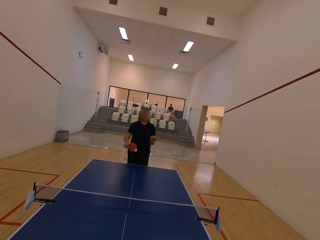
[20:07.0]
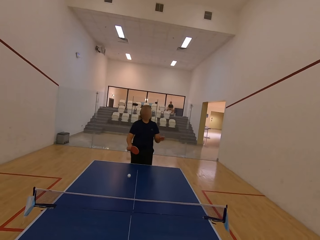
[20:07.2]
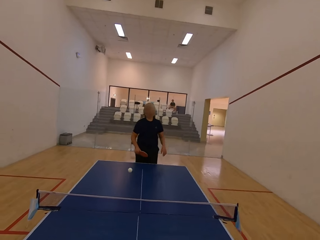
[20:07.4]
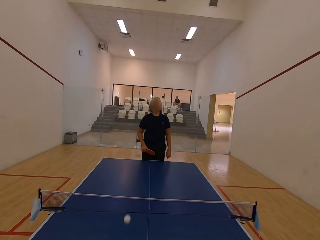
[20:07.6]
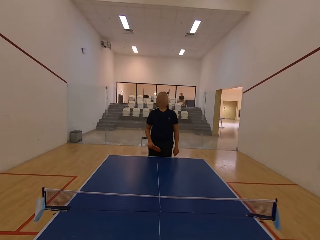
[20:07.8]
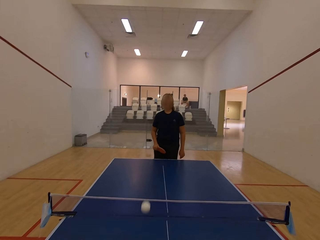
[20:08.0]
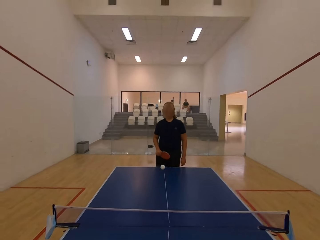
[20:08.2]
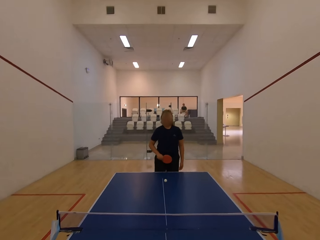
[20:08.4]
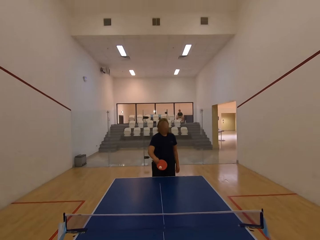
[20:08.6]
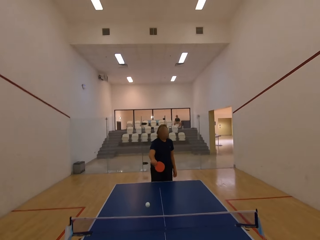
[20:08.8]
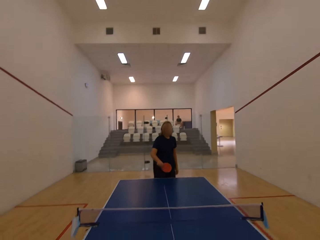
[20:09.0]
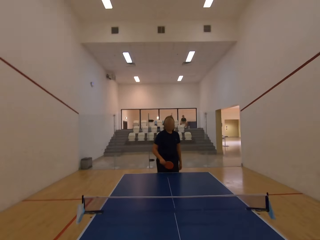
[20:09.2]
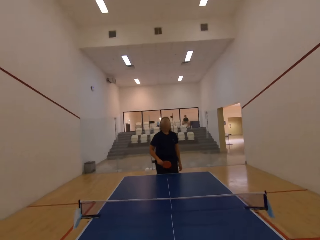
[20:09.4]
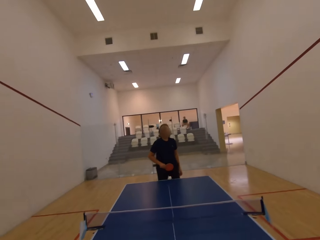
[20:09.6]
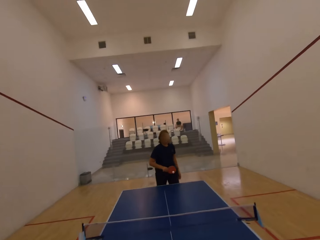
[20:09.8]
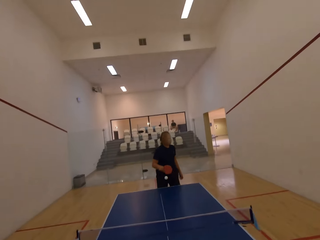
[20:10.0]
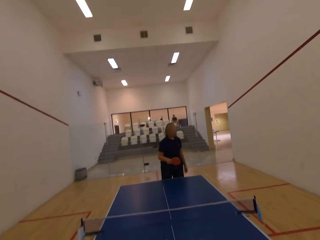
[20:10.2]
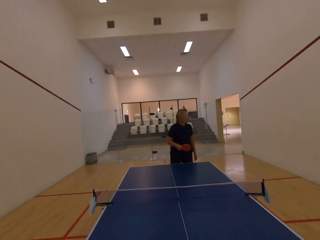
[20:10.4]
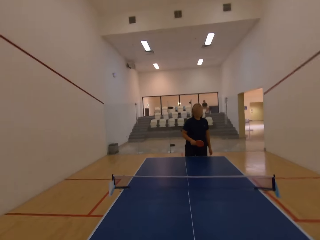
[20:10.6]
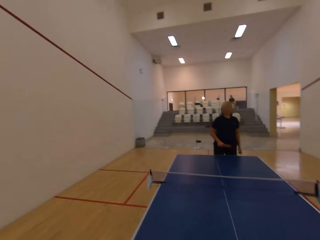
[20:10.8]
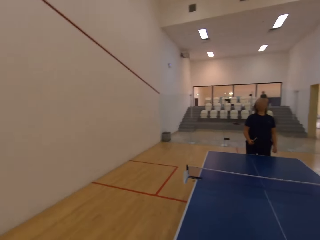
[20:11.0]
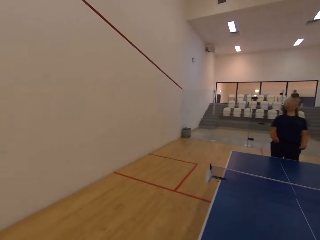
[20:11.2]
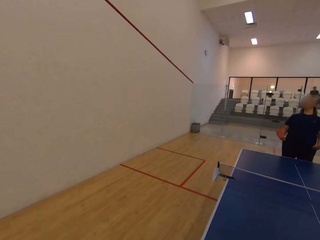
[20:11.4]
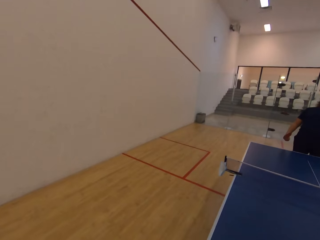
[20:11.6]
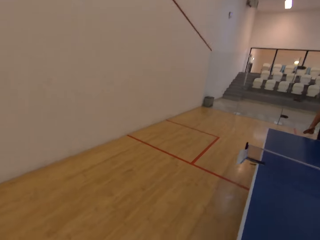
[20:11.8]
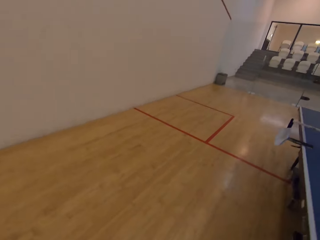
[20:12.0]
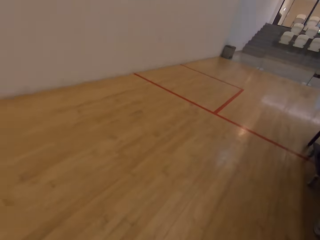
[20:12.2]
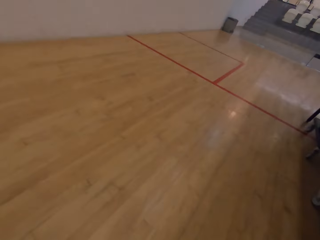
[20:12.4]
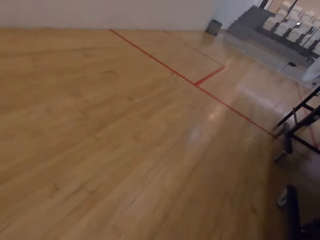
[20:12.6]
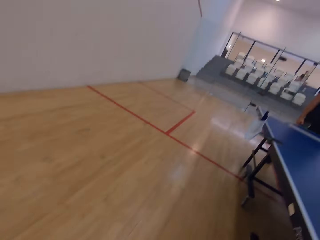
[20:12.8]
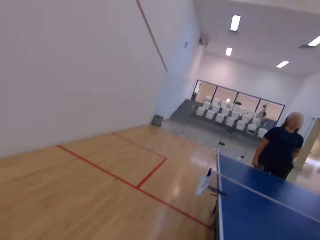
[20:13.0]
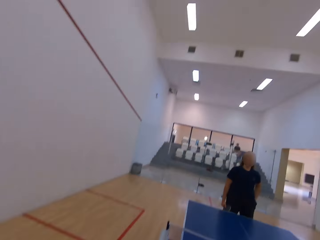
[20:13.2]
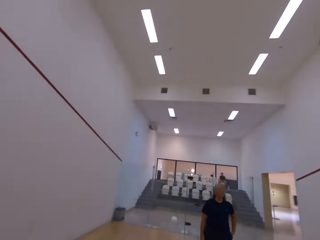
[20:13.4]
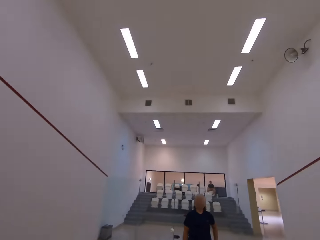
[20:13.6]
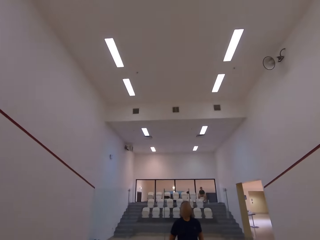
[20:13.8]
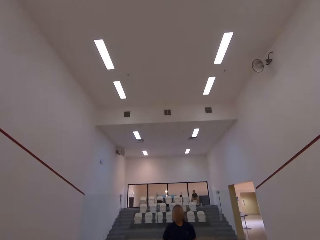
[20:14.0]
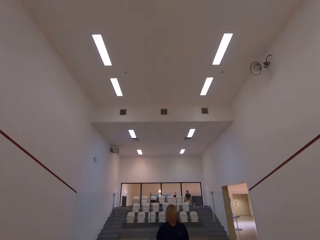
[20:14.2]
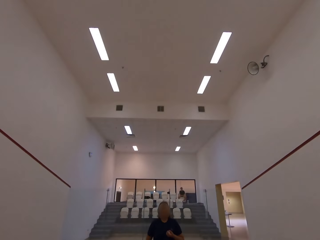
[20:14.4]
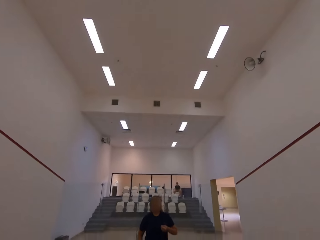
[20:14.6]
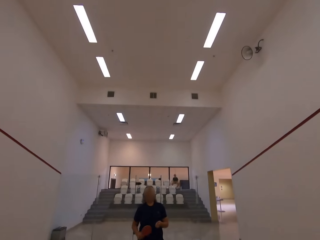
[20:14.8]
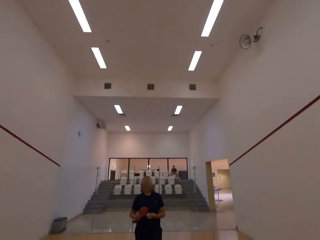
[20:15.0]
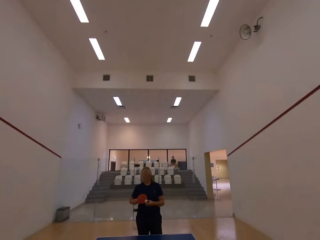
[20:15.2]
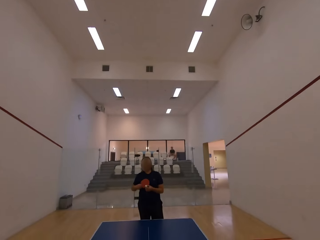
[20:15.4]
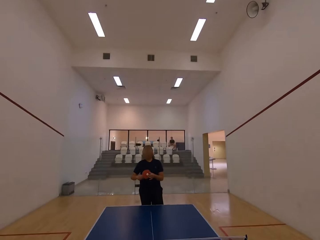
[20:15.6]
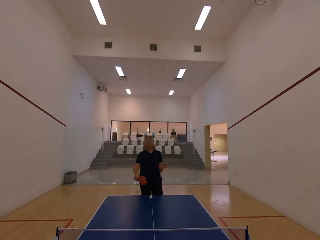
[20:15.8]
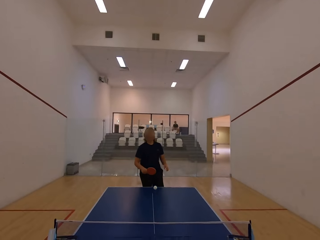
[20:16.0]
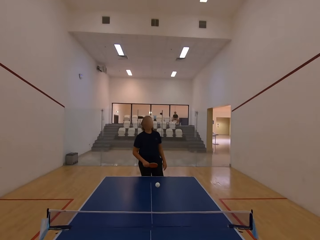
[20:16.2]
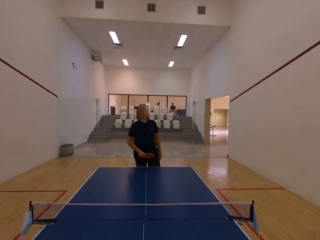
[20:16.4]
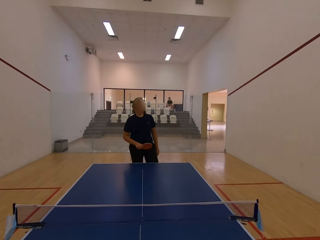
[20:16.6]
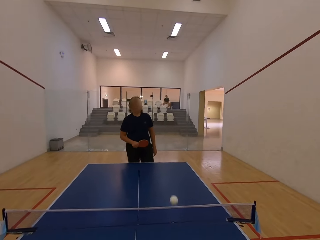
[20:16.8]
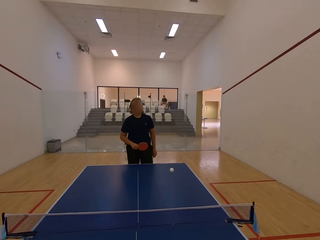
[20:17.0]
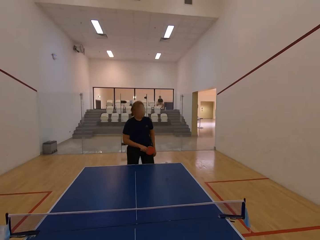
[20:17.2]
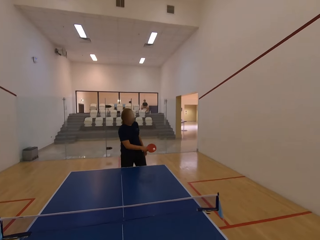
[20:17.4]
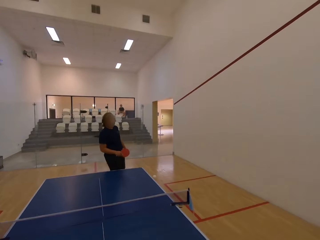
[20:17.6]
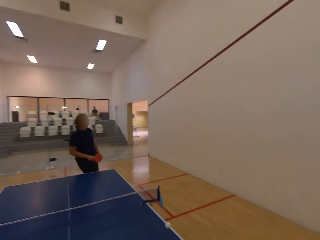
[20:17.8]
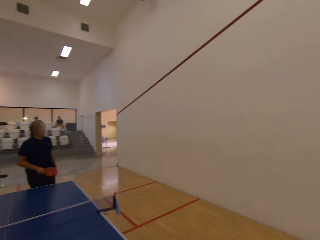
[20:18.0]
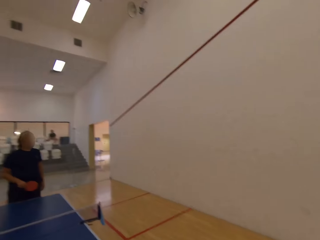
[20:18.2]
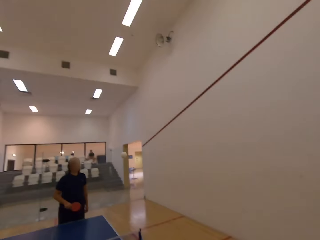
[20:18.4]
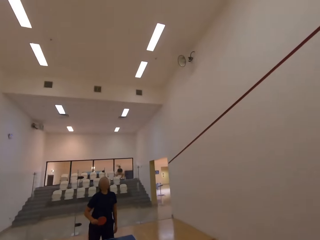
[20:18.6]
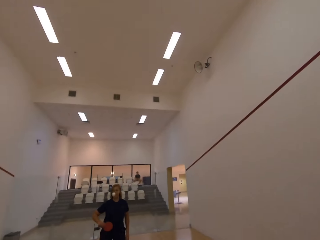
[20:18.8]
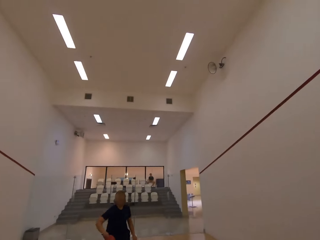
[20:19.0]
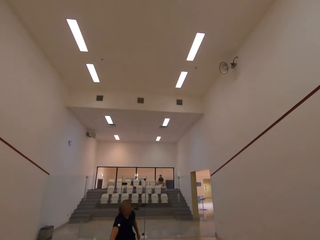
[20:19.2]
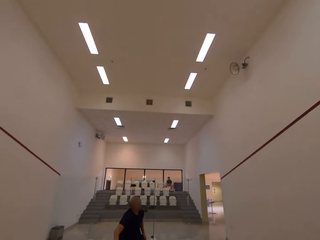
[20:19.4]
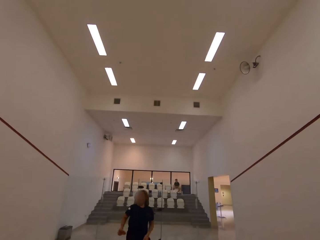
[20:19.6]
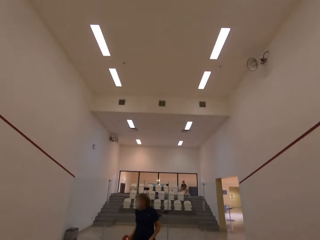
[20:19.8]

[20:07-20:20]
A man plays ping pong with the camera wearer. The man serves a tennis ball in the room. The camera wearer plays table tennis in the room with the man. They move towards the floor and stare at the man. The man plays ping pong with the camera wearer. The man serves the tennis ball in the room.

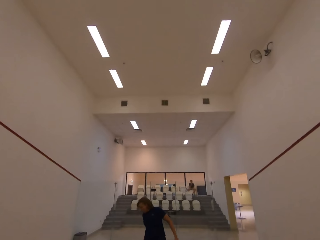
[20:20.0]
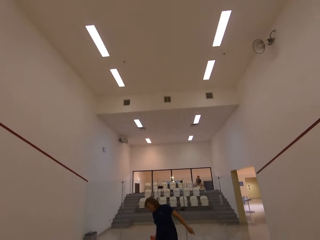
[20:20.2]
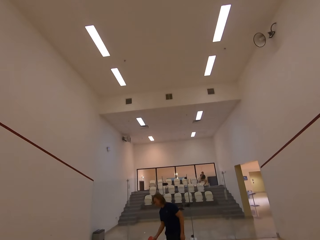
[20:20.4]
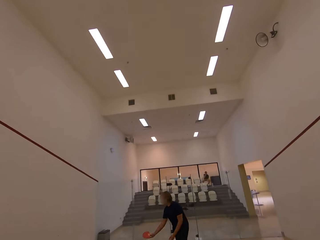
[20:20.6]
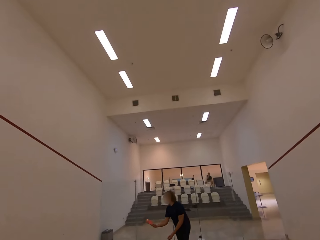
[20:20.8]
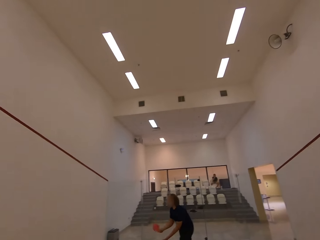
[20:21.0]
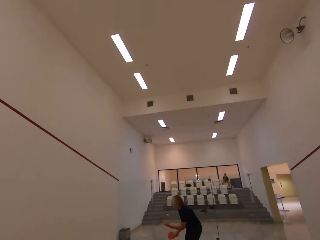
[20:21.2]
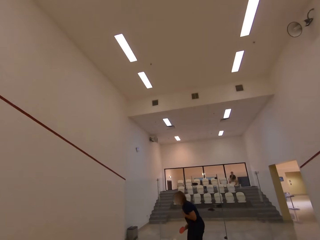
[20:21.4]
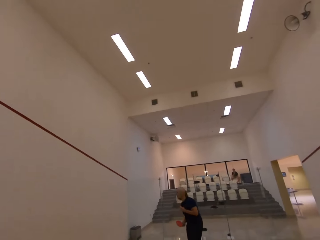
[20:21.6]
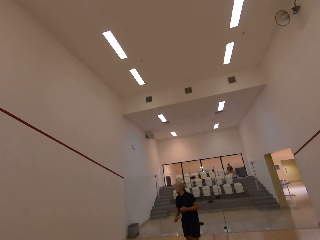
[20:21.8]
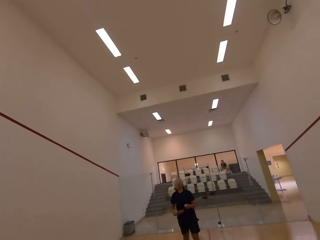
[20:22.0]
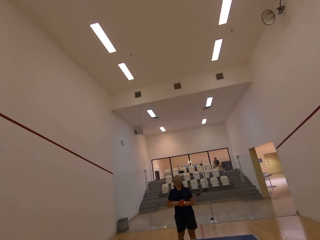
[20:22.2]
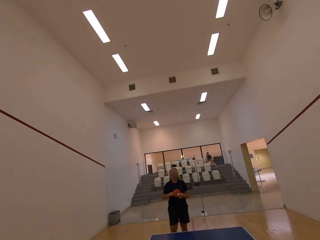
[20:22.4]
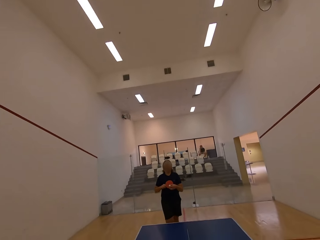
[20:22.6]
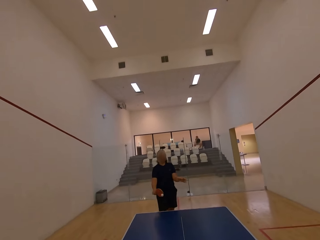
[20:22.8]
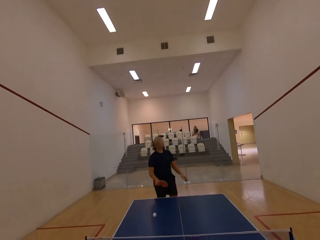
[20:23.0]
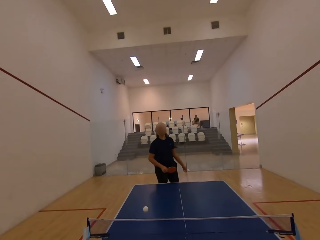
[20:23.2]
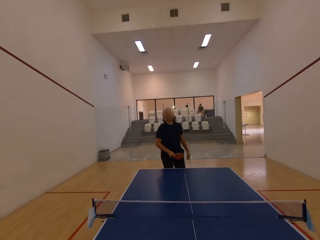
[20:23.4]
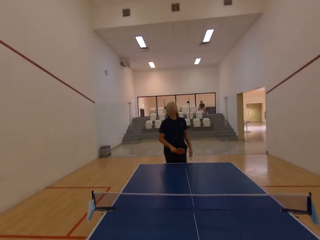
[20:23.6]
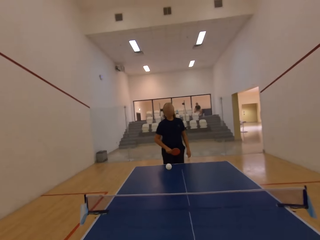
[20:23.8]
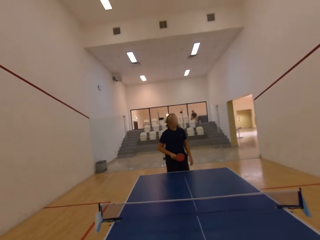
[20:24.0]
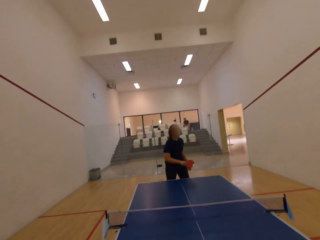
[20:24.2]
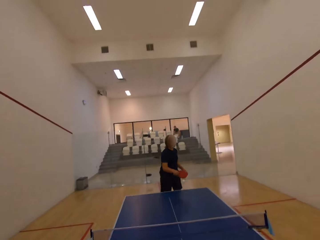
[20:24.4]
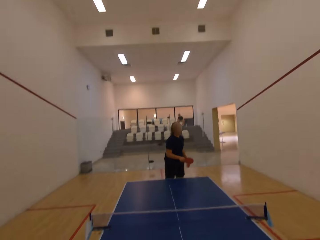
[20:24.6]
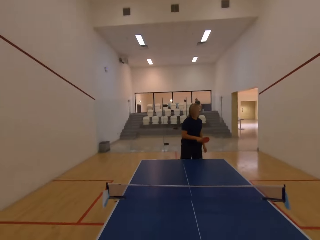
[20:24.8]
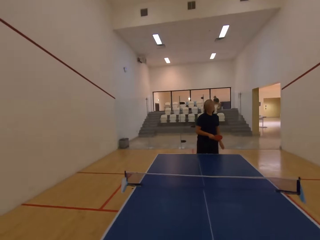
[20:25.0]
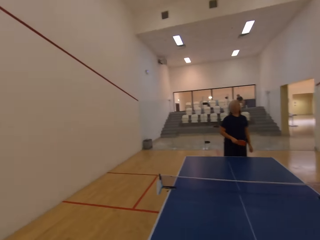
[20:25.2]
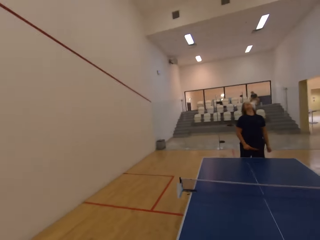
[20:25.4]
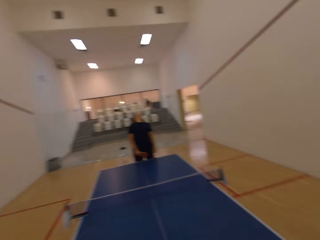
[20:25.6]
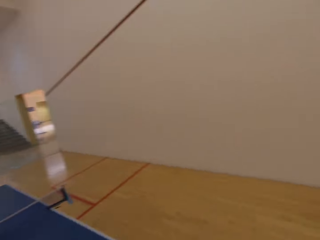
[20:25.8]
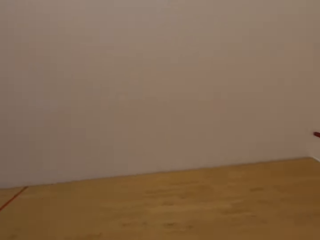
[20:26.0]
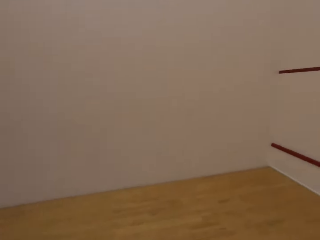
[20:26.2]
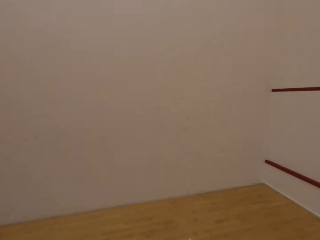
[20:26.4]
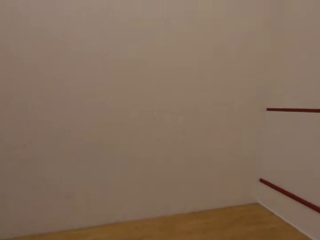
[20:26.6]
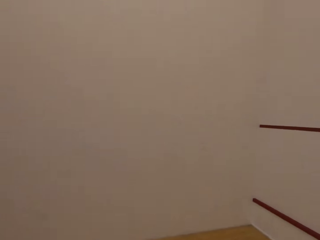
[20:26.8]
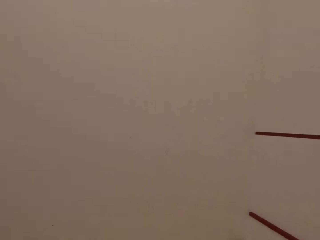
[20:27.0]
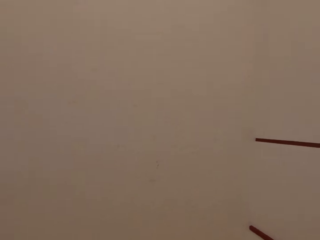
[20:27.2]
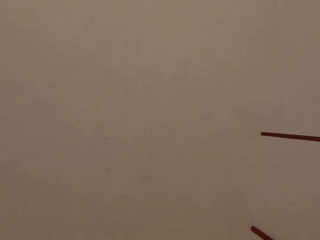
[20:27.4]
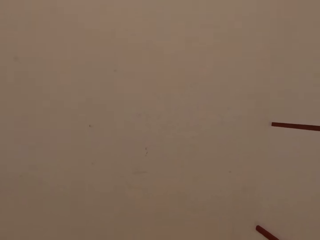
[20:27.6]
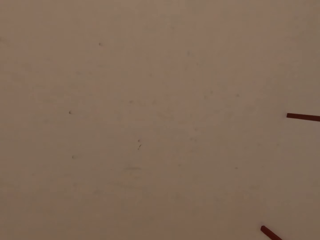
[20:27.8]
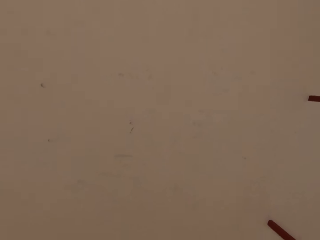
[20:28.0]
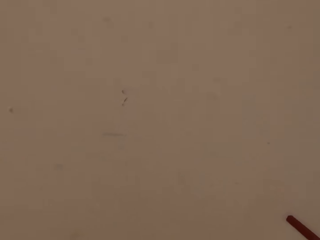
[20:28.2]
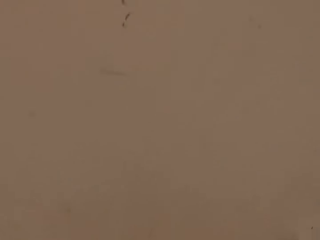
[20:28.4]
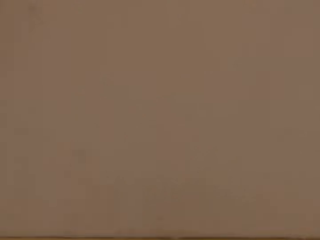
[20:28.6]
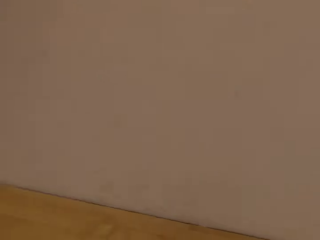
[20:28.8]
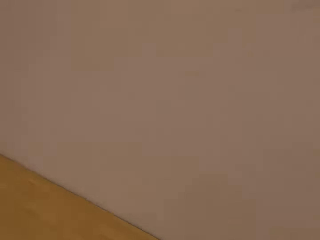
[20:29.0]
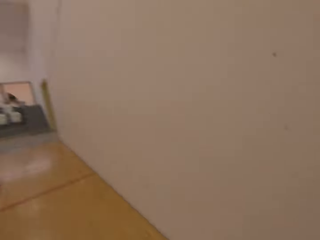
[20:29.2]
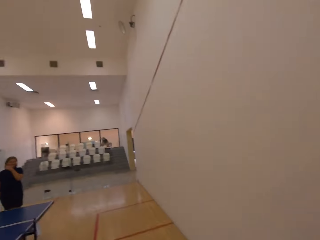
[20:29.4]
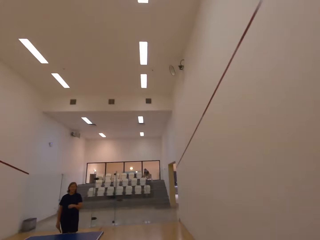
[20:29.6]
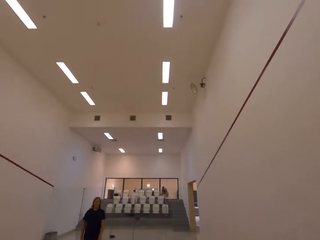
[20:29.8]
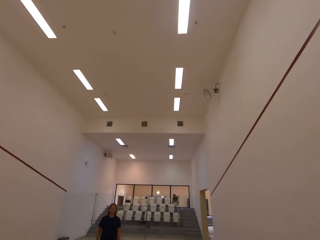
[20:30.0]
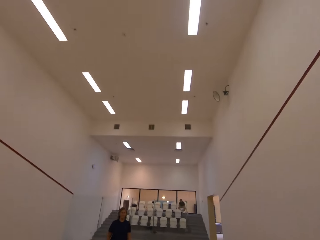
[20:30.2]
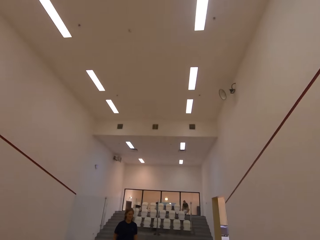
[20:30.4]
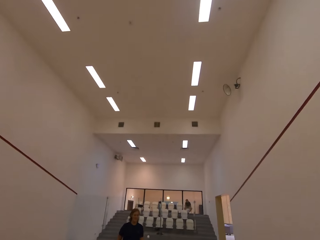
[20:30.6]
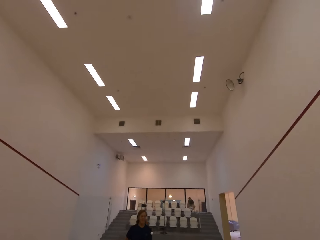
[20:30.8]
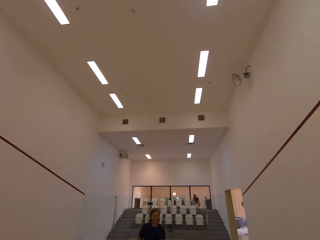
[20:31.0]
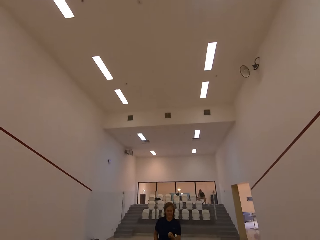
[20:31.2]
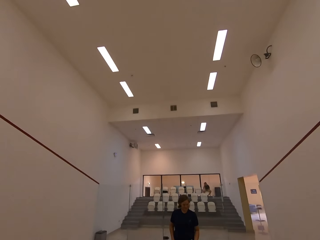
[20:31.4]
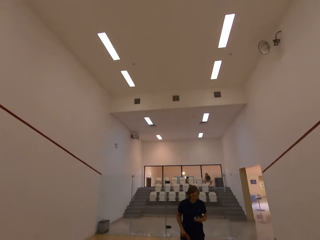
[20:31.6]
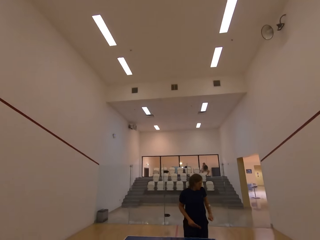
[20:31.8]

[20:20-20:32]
A man walks towards the table. The man plays ping pong with the camera wearer. The man serves a tennis ball in the room. The camera wearer walks towards the wall, walks around the room, and walks towards the table.
